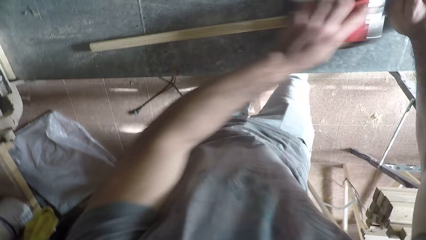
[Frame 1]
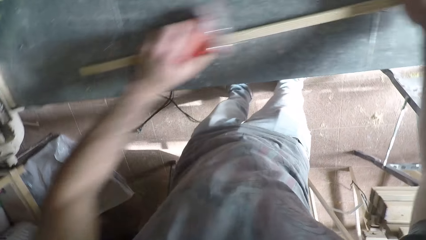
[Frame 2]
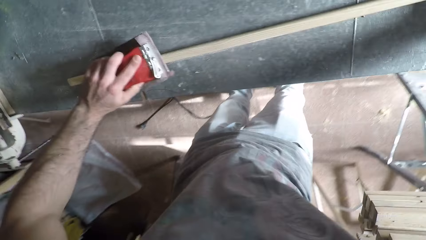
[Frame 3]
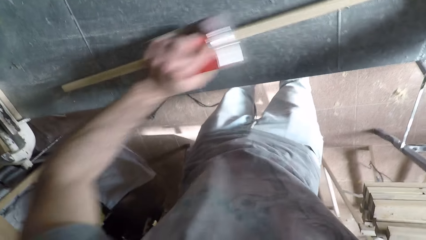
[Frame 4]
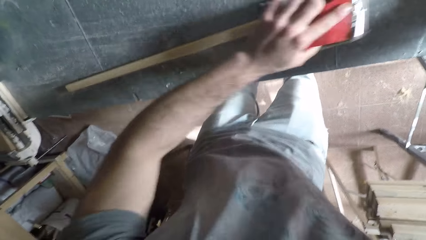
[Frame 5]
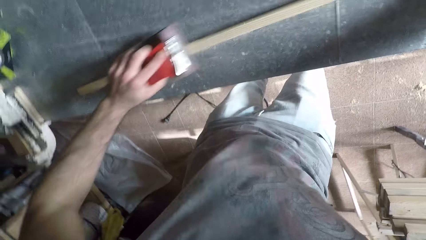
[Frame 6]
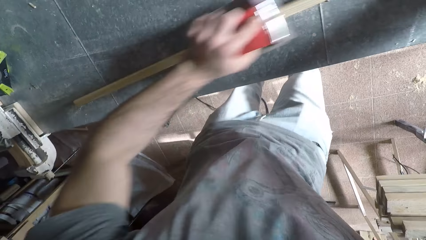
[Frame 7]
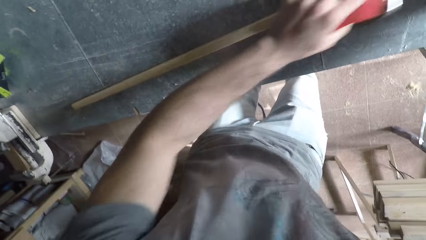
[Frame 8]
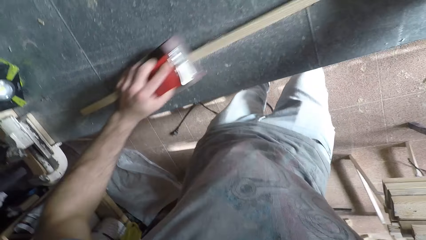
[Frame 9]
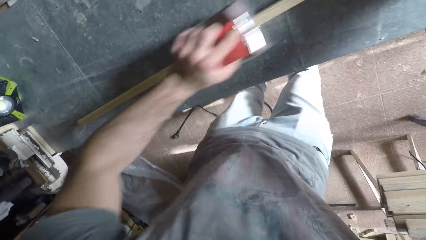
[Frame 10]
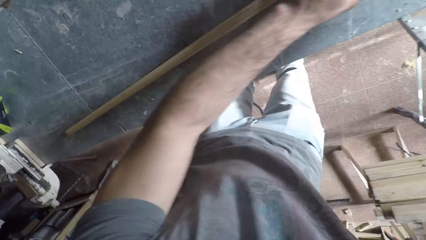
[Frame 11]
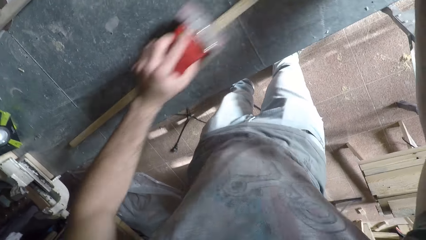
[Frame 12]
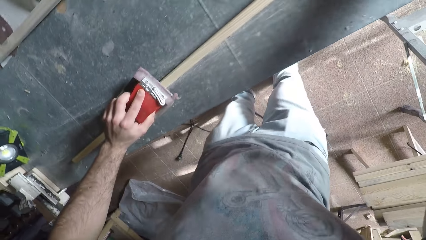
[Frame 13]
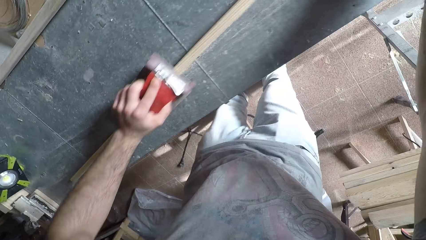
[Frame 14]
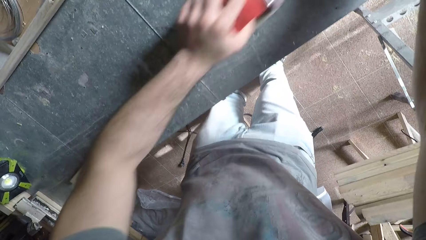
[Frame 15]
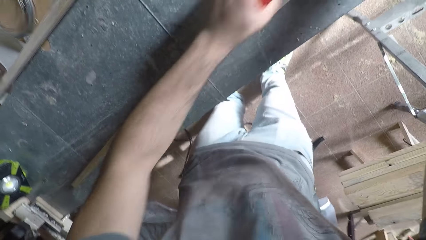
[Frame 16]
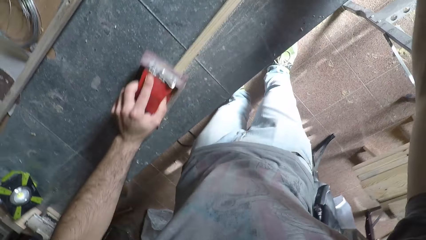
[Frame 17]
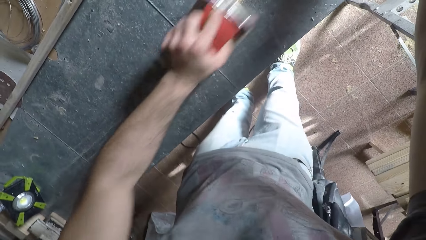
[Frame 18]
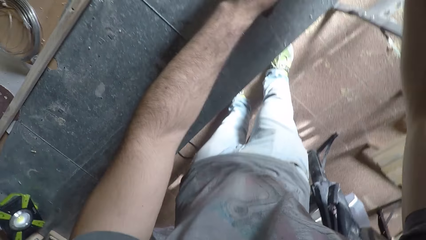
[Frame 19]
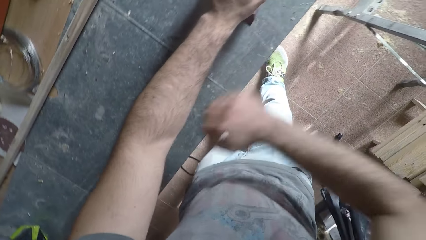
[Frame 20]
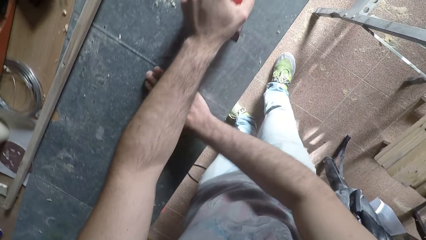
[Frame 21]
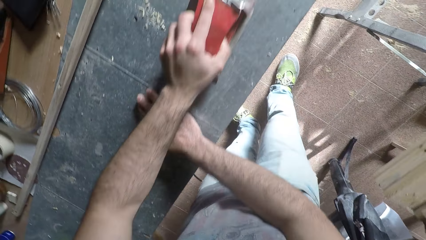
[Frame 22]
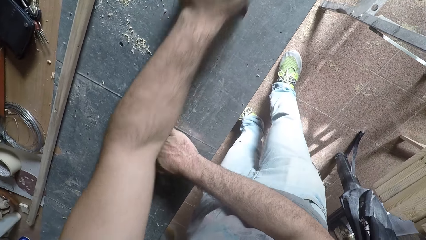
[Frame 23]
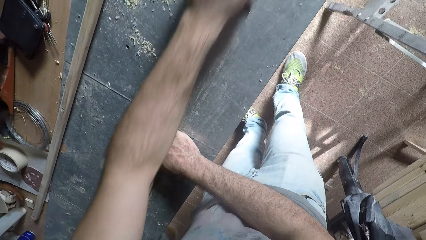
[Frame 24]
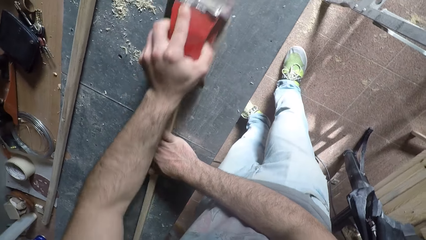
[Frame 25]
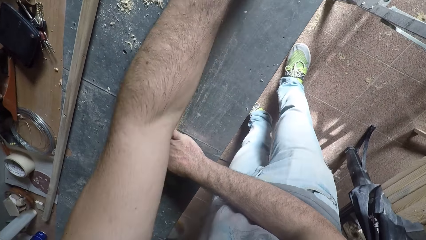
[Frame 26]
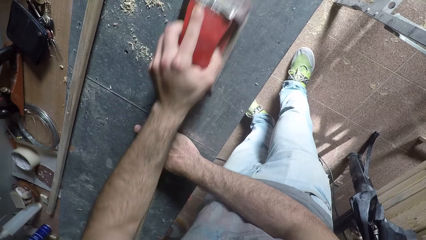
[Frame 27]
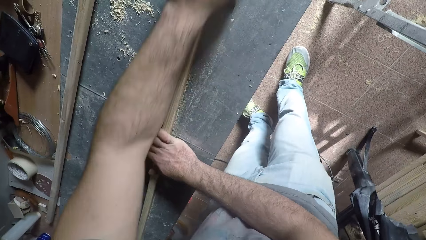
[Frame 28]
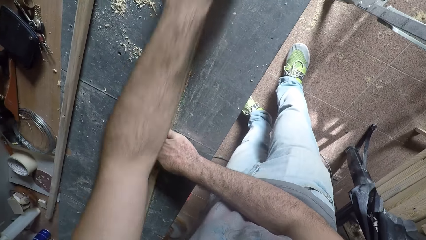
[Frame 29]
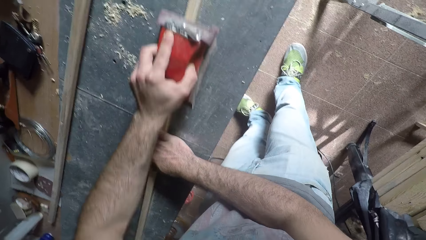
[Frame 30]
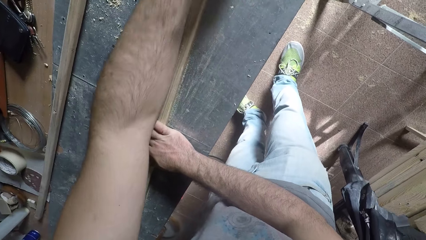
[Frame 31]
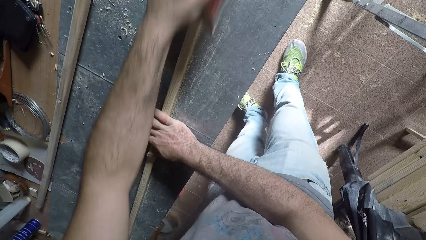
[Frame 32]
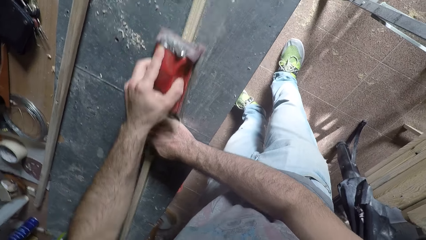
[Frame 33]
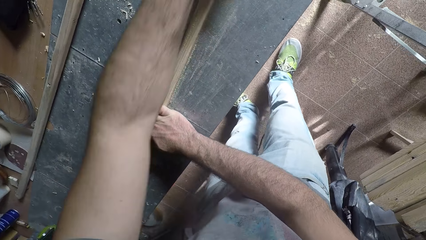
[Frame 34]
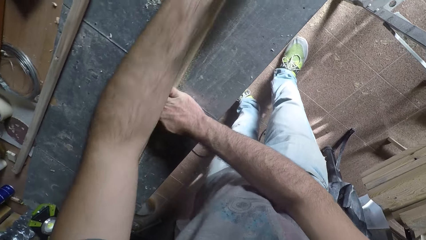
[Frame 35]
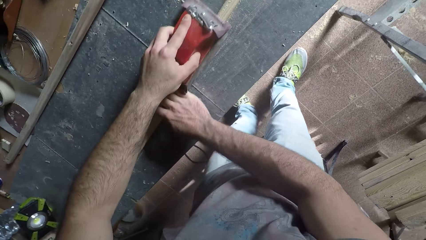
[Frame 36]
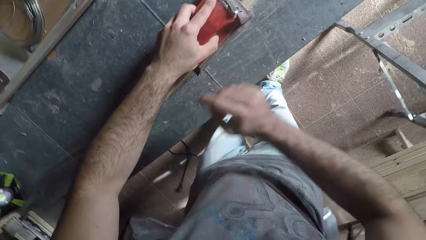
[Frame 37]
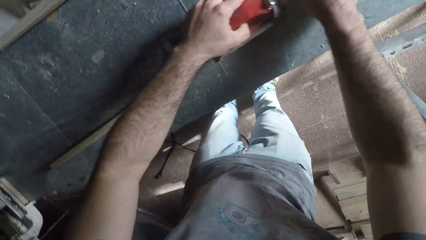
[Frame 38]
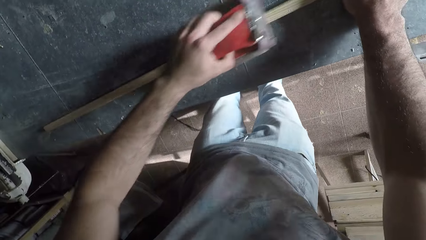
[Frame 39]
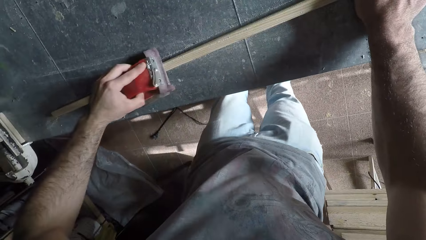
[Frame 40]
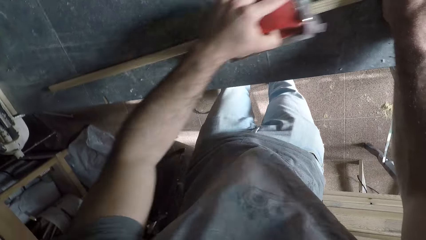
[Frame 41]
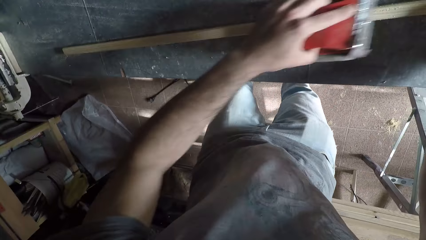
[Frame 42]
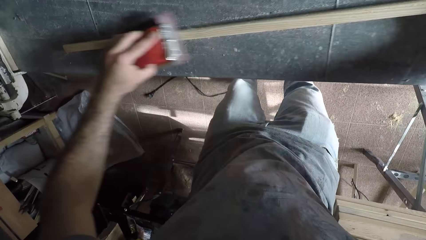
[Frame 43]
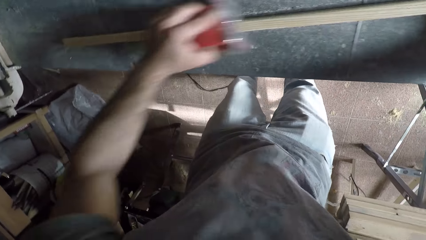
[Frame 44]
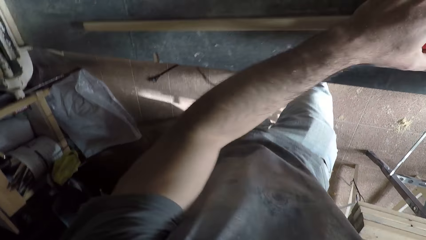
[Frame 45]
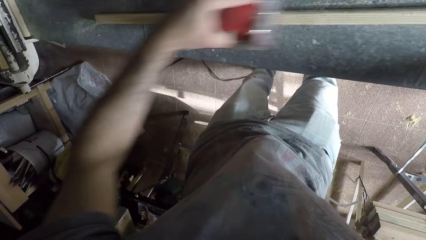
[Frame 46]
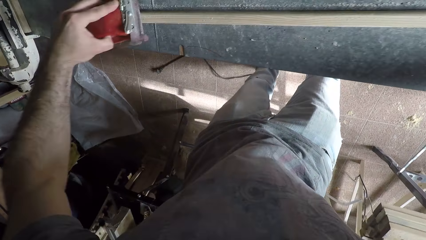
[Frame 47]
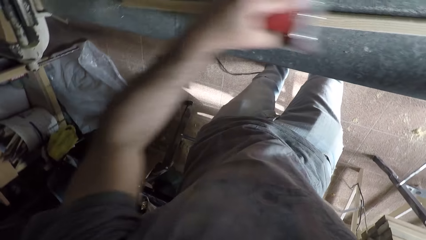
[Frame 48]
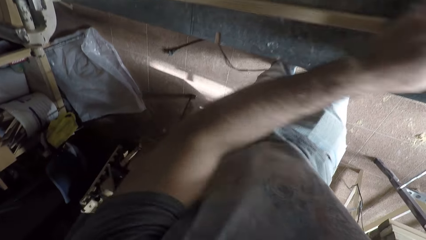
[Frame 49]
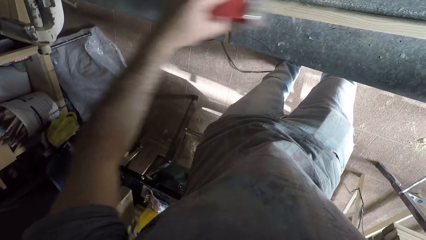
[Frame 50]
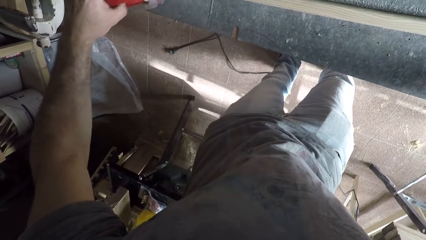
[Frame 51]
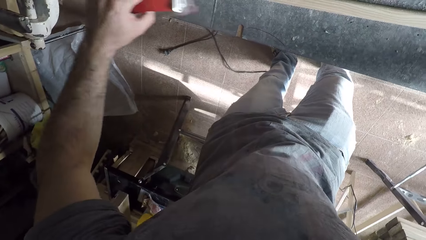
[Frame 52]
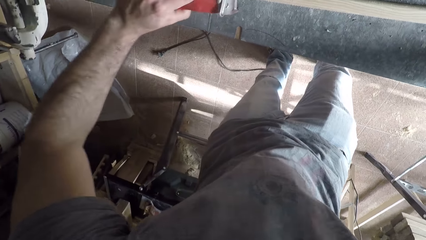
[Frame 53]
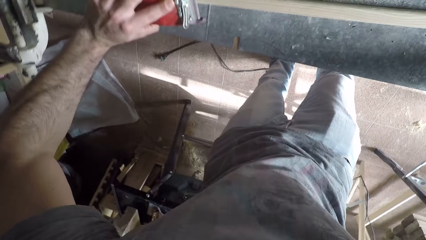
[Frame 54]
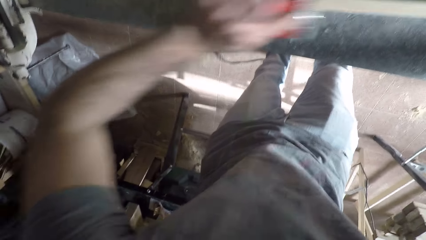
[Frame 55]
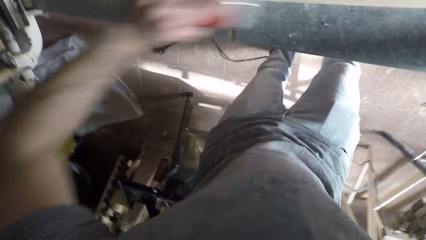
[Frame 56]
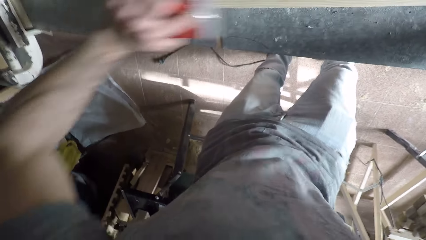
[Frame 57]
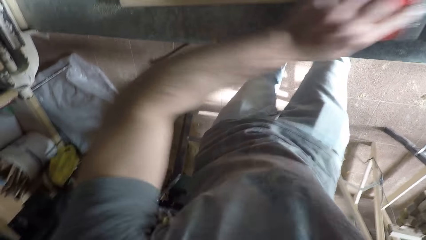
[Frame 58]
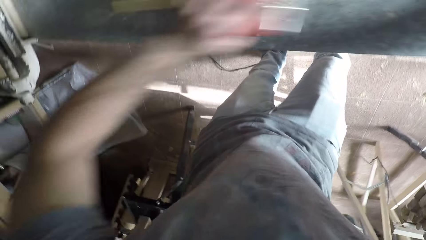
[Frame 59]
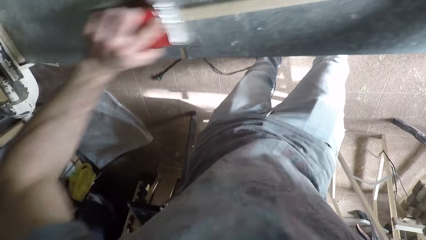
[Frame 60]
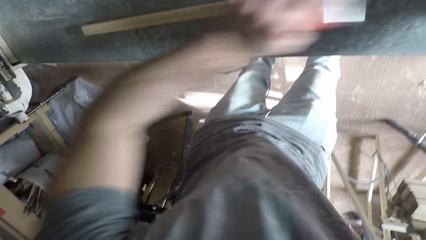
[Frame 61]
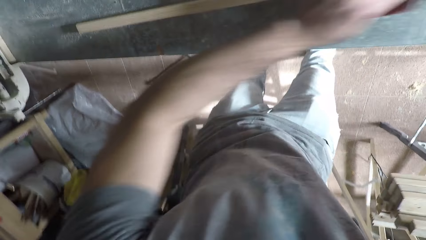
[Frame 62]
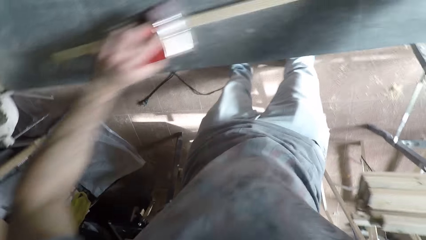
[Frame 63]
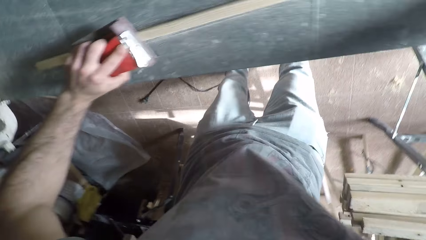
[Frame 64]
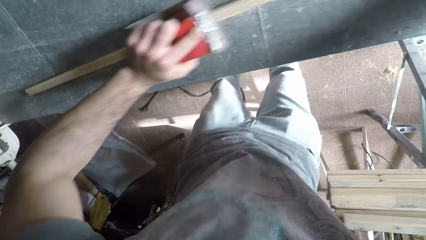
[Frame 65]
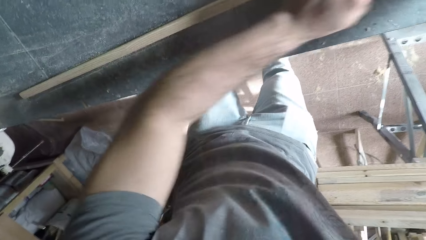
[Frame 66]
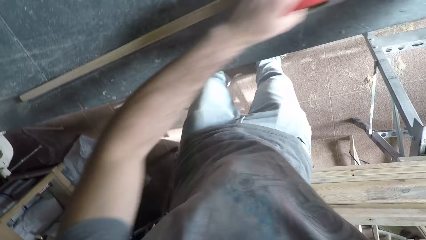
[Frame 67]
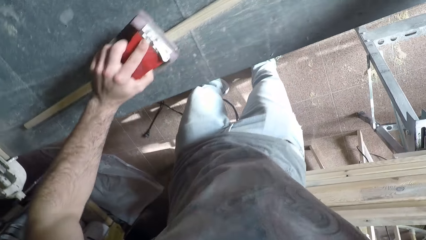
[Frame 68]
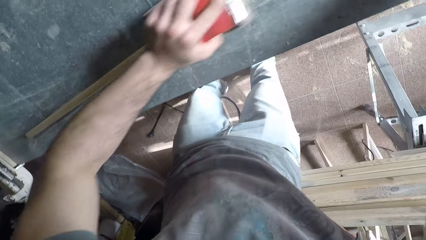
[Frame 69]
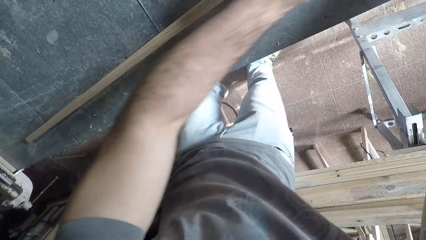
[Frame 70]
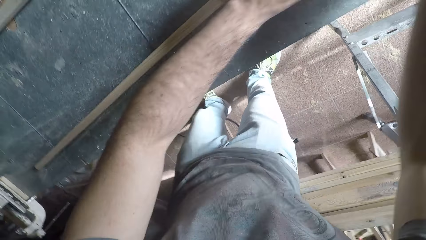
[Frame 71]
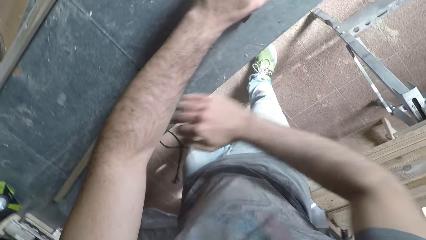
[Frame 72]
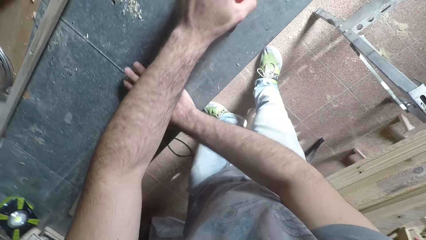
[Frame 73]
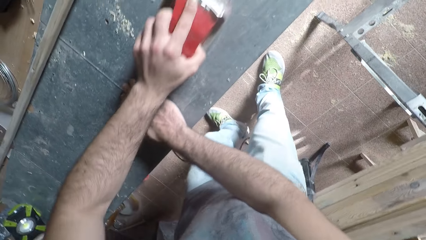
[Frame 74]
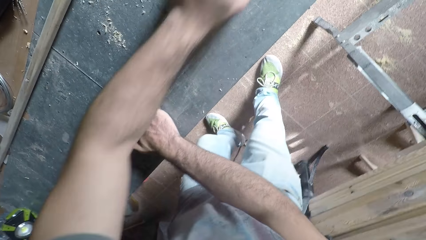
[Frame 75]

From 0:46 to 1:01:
The camera wearer shifts the right hand position on the wood. They smoothen the wood using the left hand. They shift the right hand position on the wood. They smoothen the wood using the left hand. They shift the right hand position on the wood. They smoothen the wood using the left hand. They shift the right hand position on the wood.
